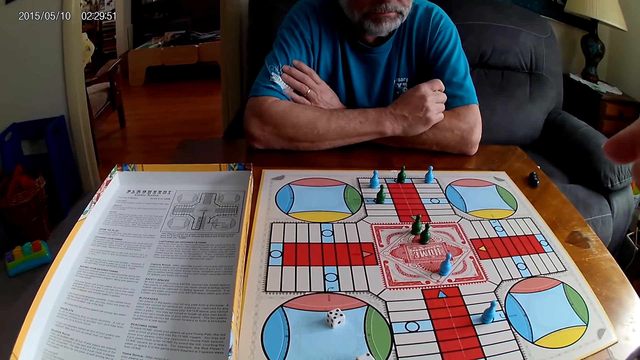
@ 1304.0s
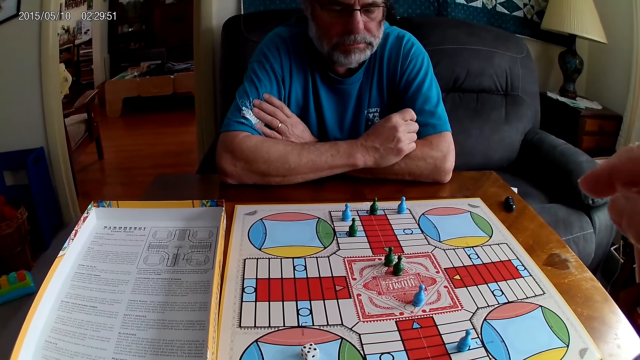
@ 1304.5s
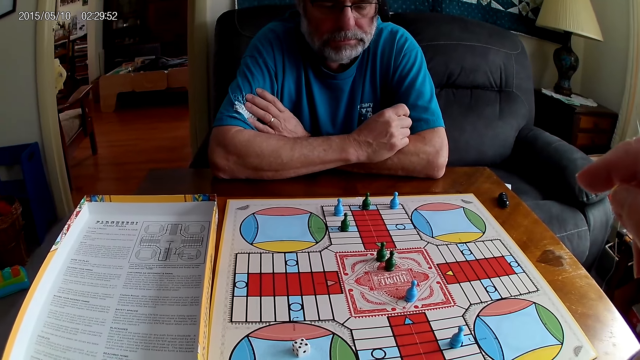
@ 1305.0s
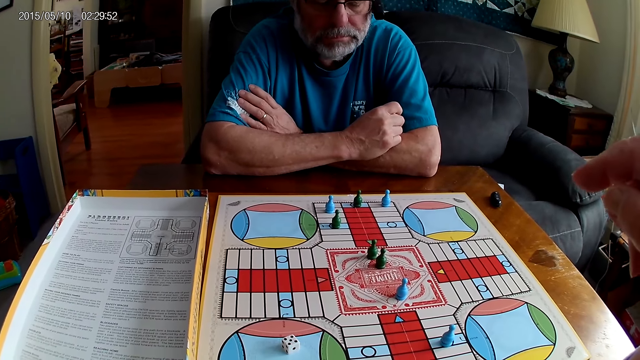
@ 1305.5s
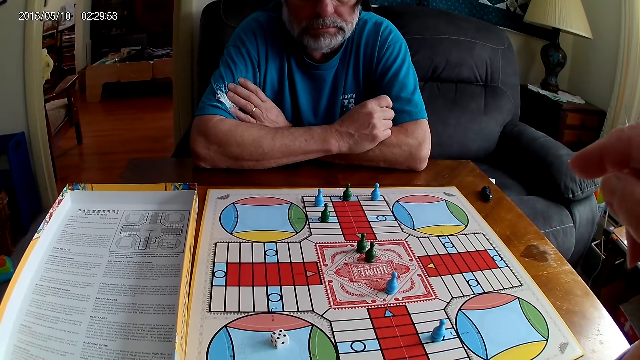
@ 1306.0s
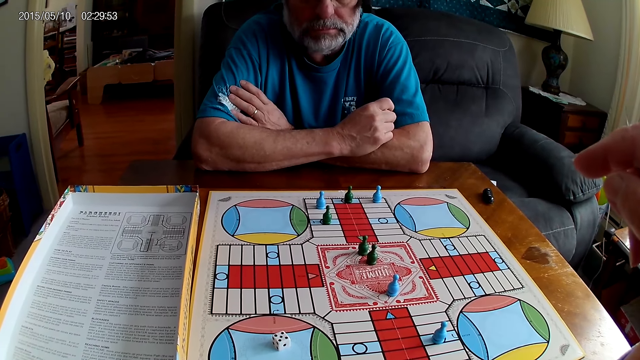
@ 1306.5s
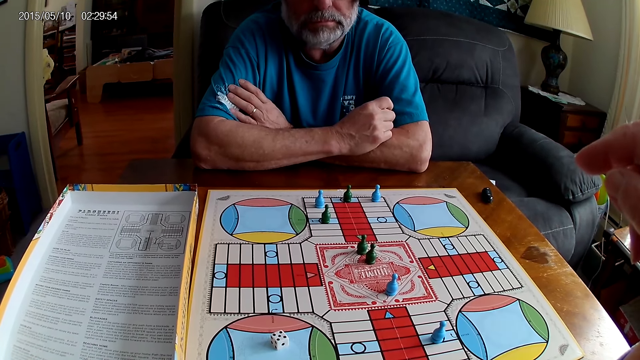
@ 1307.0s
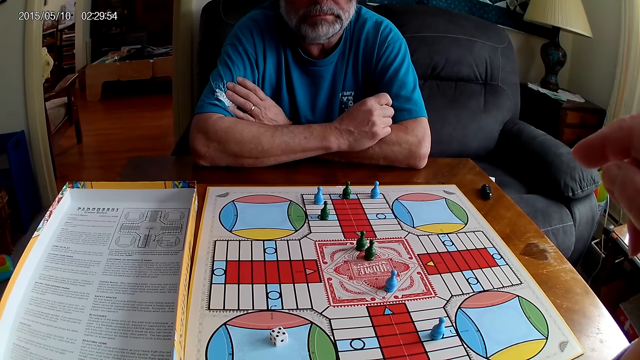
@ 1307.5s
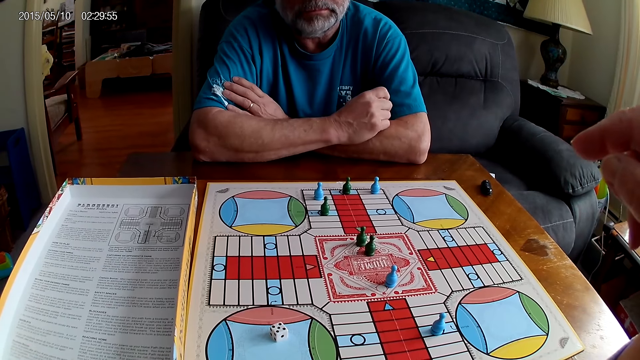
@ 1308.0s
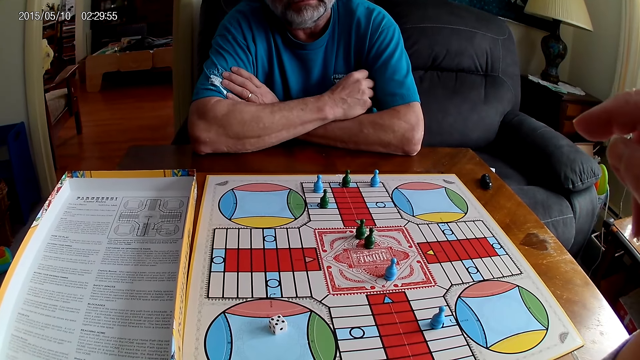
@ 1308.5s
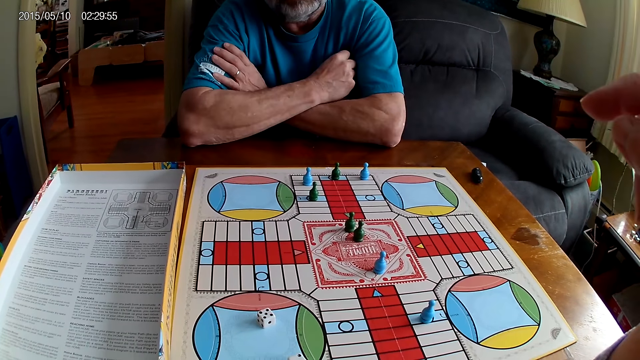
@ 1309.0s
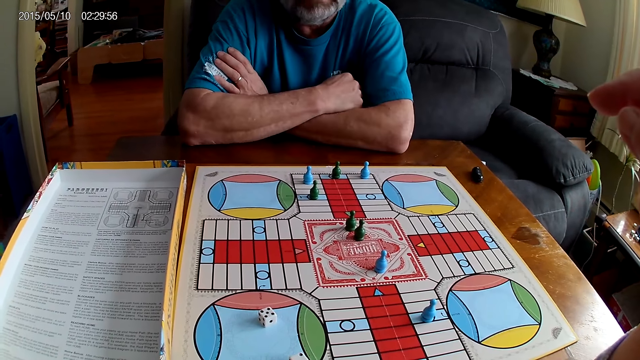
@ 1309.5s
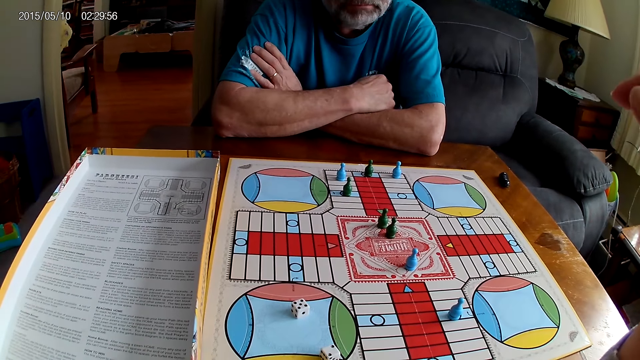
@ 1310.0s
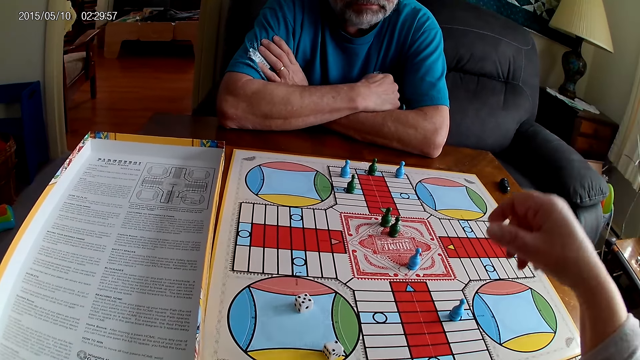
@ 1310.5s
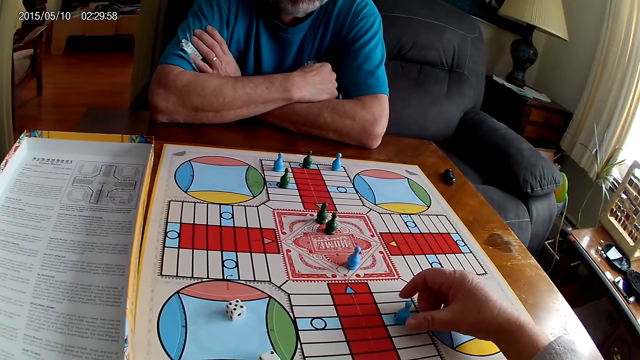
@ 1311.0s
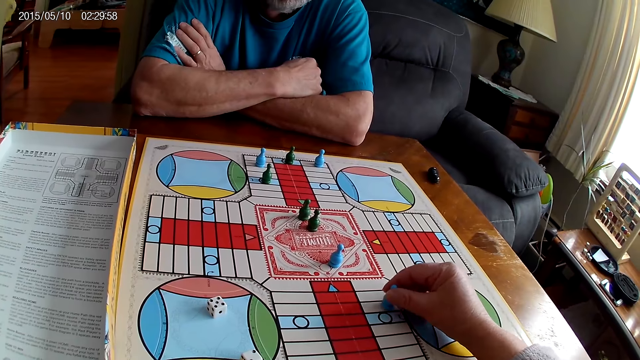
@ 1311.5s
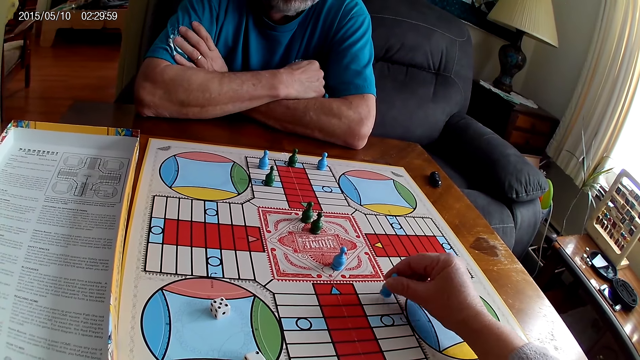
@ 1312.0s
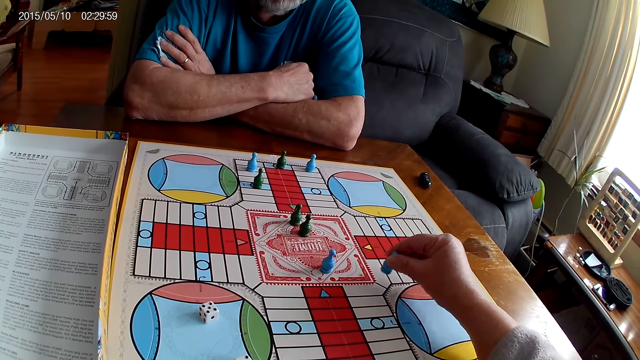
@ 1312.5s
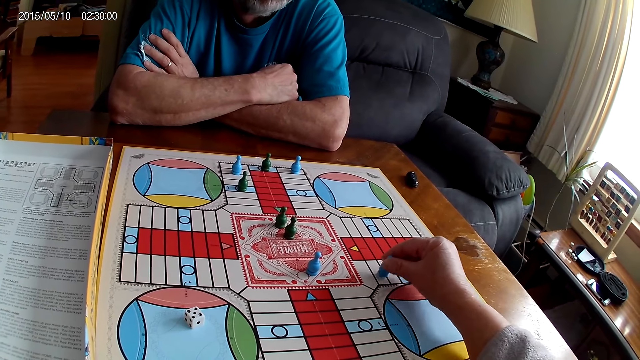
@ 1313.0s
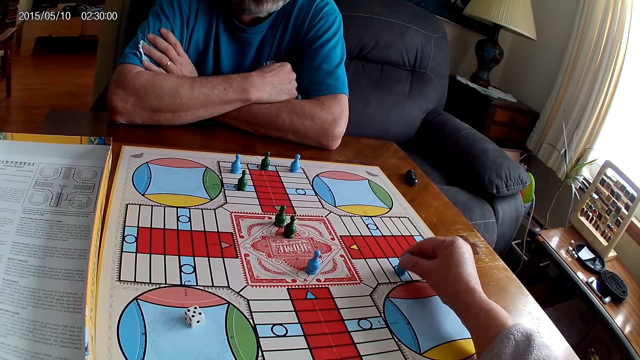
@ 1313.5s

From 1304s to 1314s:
The camera wearer moves a blue pawn through some cells on the Ludo board with her right hand.

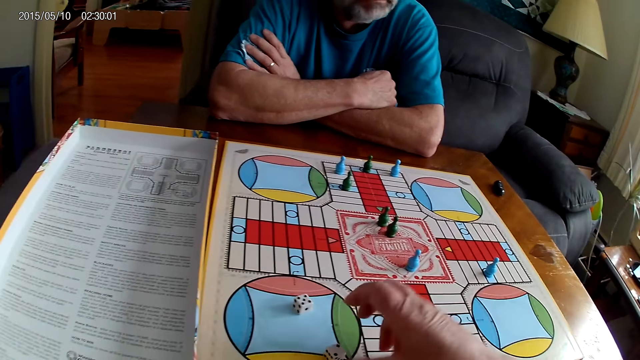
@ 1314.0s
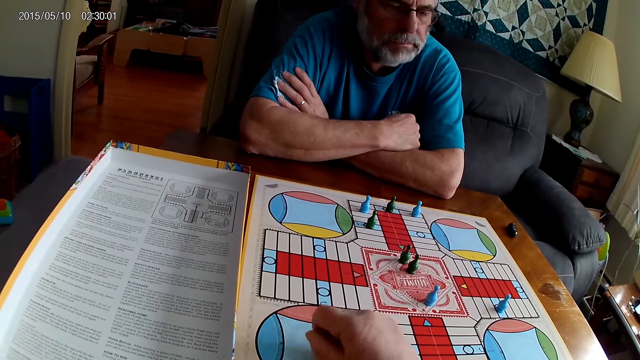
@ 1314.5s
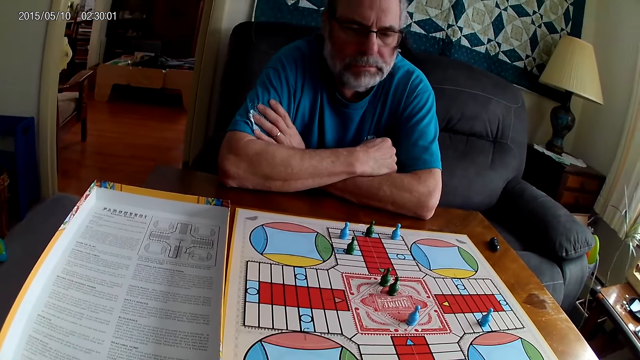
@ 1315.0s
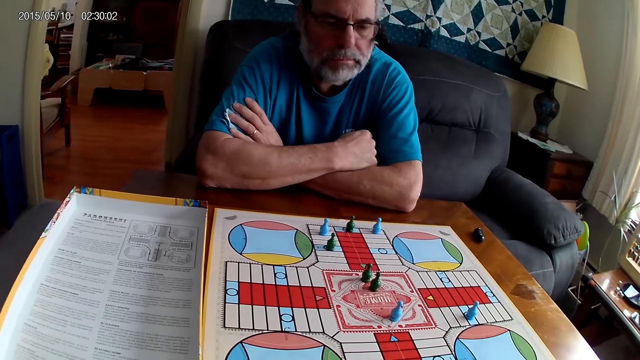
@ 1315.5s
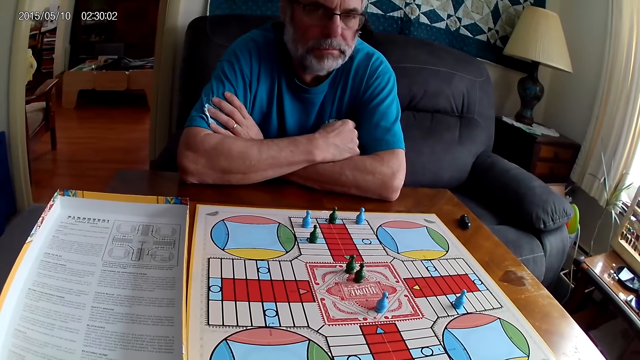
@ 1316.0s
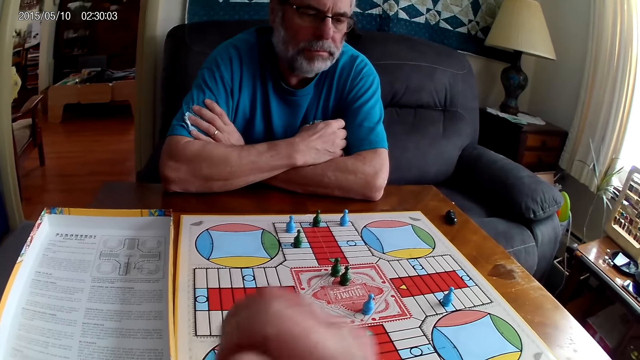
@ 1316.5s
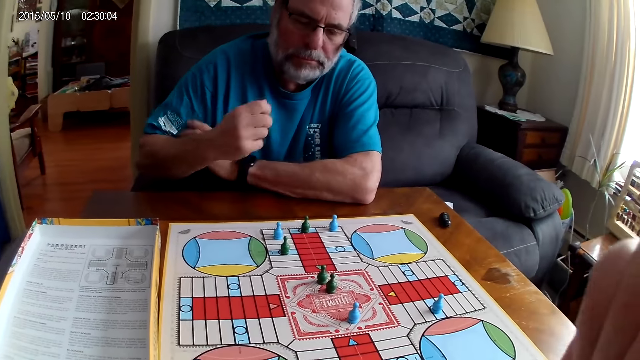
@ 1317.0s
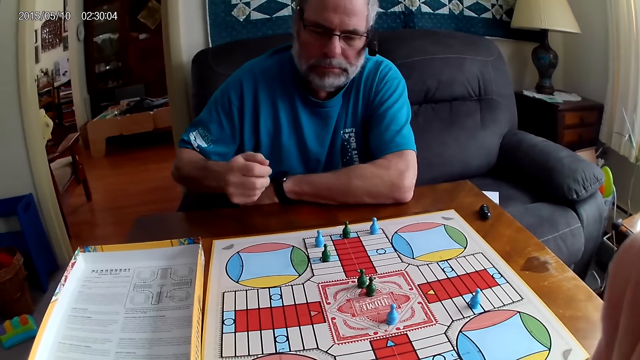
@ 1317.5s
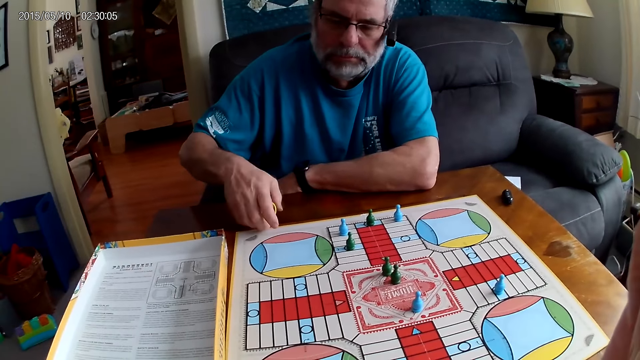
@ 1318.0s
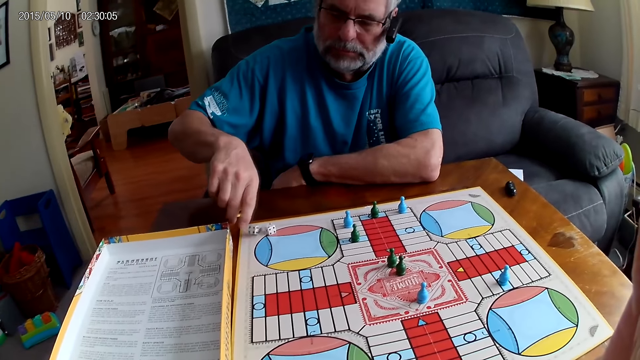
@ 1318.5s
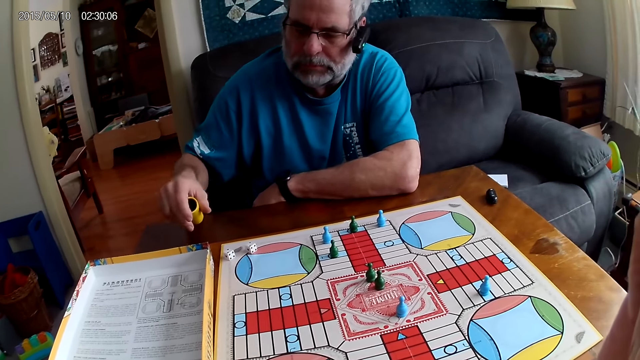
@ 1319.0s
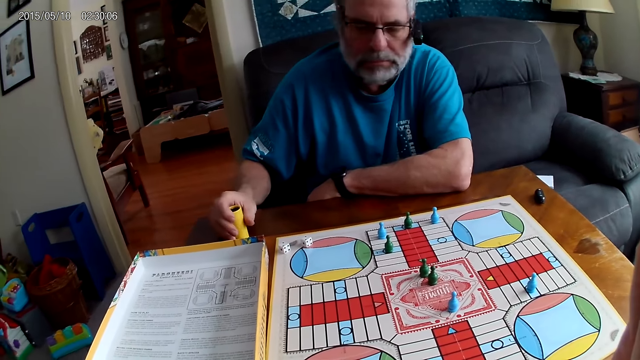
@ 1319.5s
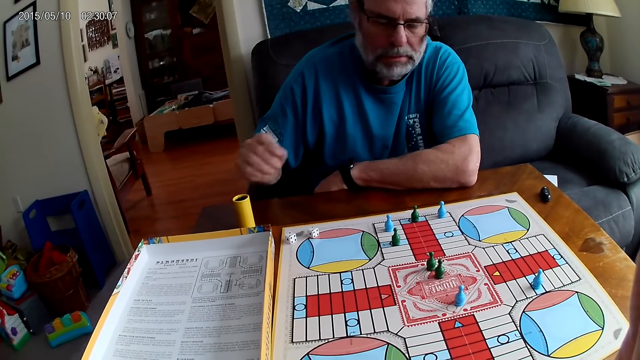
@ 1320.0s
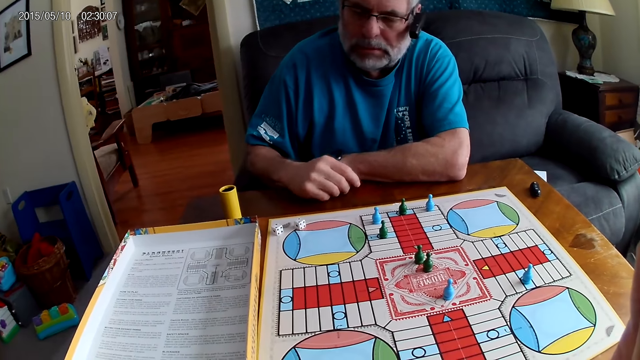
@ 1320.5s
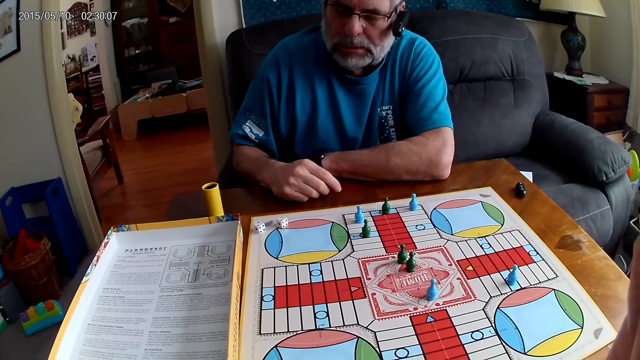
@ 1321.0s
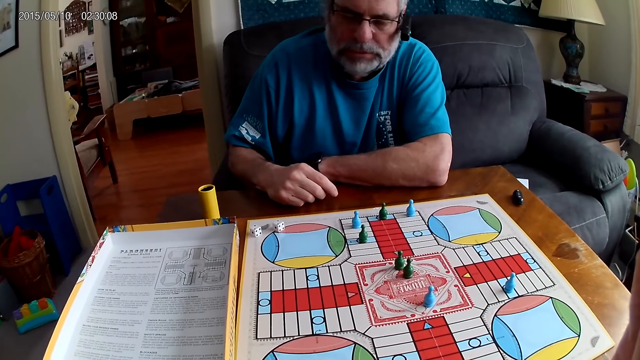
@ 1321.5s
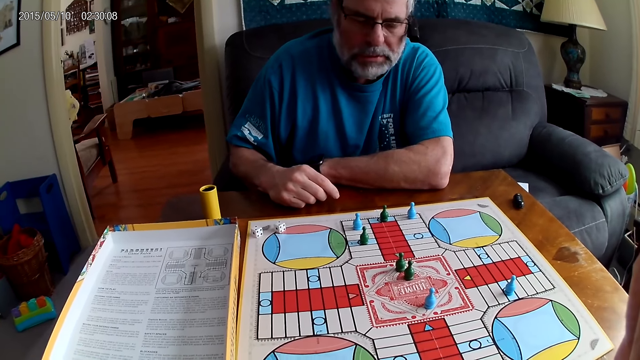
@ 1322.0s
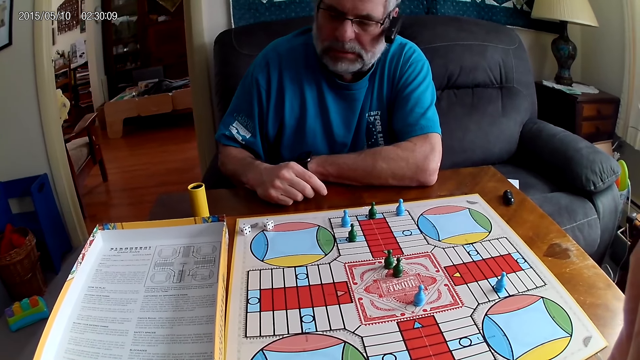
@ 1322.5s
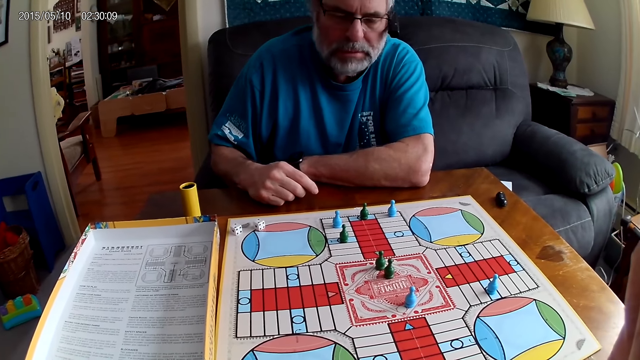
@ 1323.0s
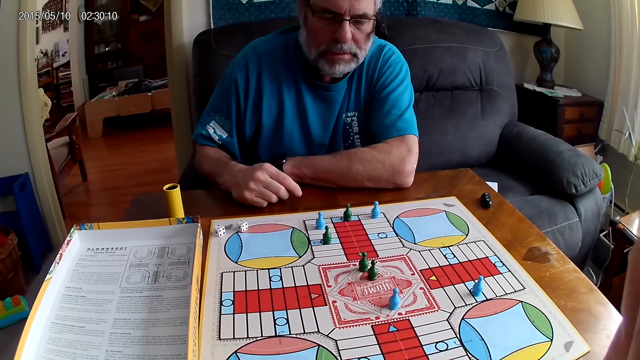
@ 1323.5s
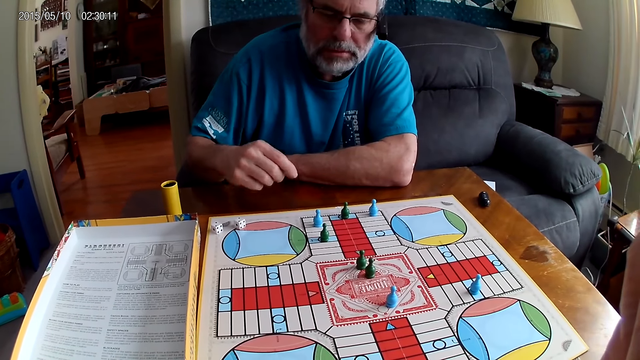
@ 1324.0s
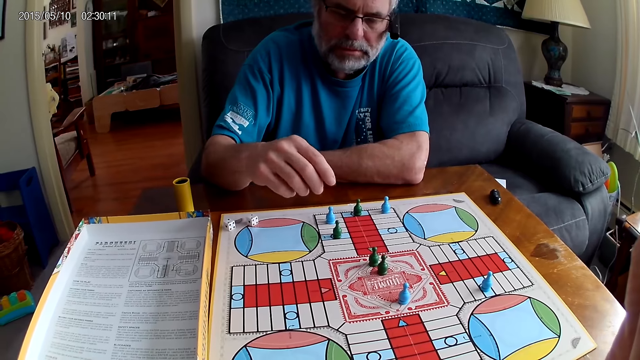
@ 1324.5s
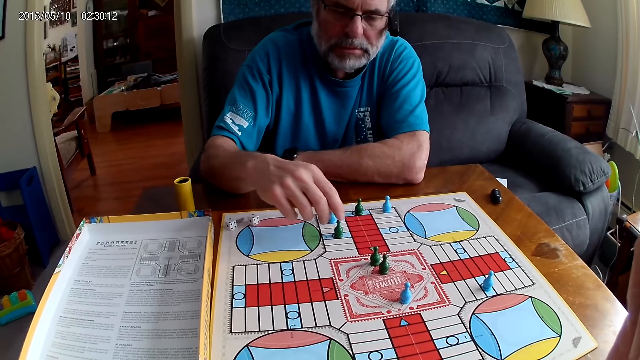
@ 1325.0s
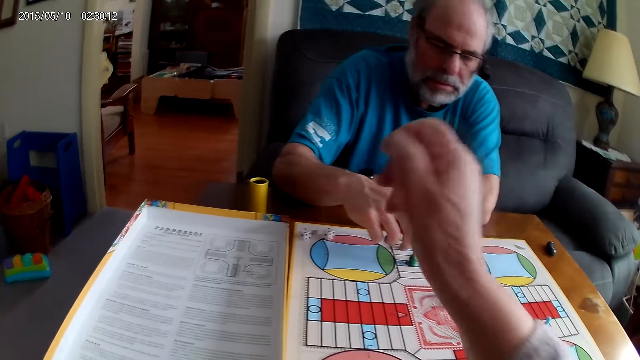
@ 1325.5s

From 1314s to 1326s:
The camera wearer picks up a die from the Ludo board with her right hand. A man shuffles the dice in a container or dice cup with his right hand. The camera wearer rolls the dice. The man pours the dice from the container on the table with his right hand. The camera wearer lays the dice cup aside. The man analyses the board game. He moves another green pawn through some cells on the Ludo board with his right hand.
